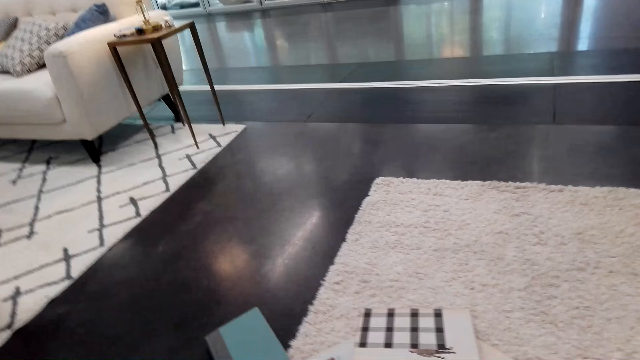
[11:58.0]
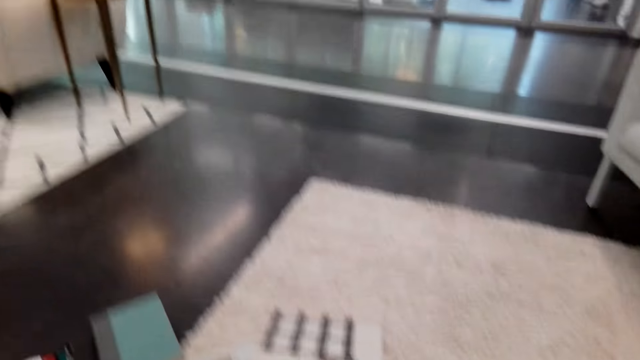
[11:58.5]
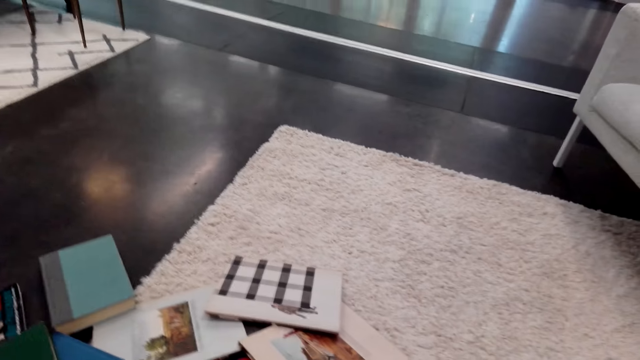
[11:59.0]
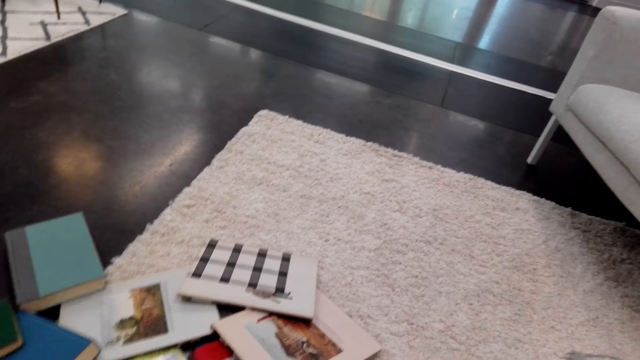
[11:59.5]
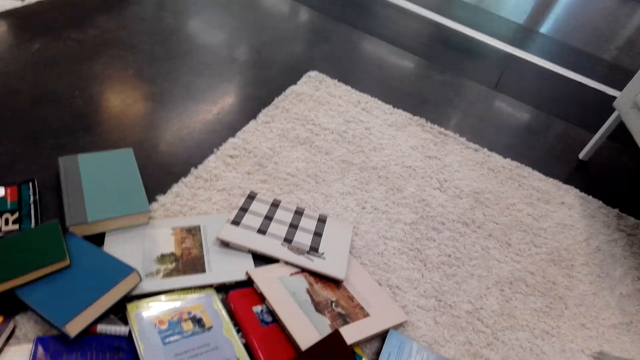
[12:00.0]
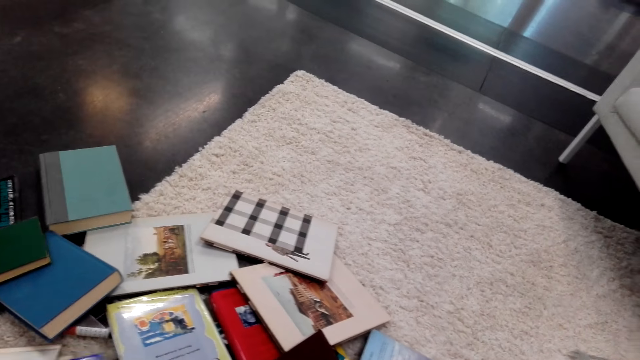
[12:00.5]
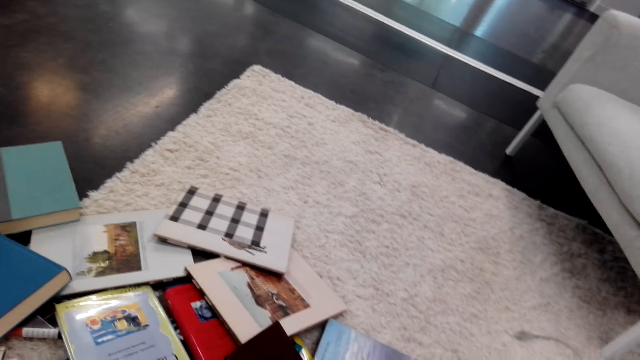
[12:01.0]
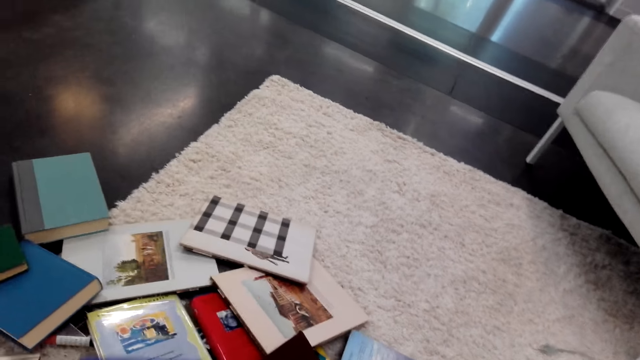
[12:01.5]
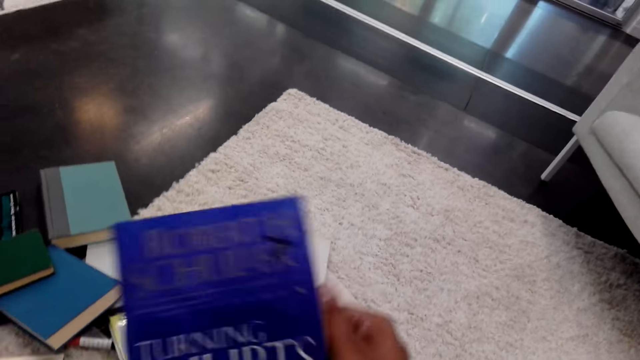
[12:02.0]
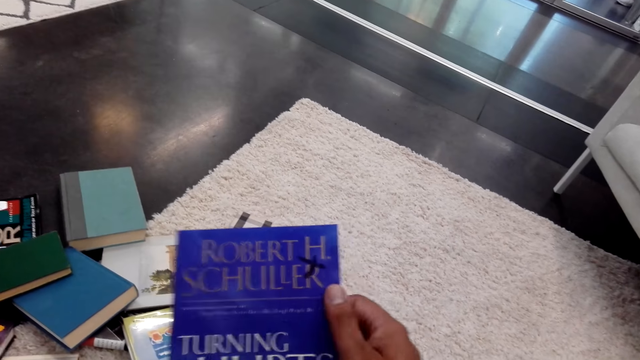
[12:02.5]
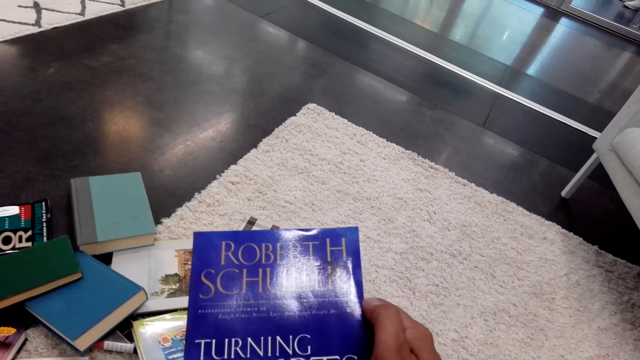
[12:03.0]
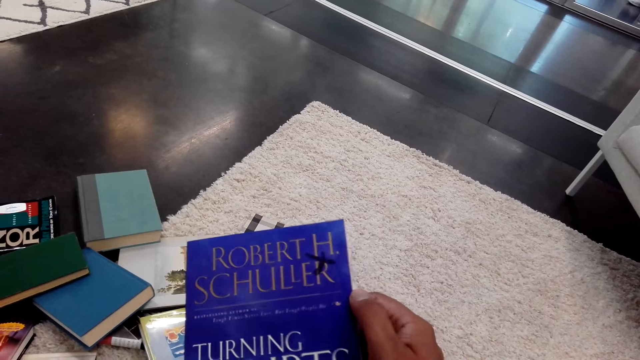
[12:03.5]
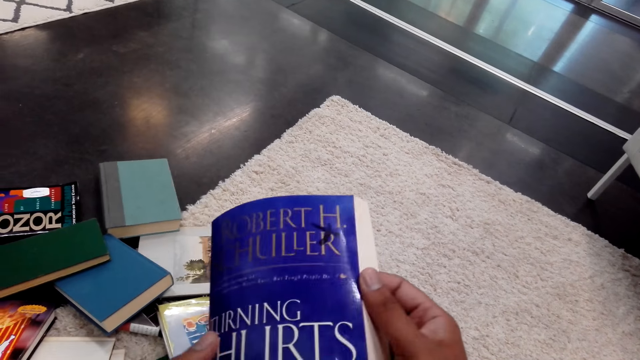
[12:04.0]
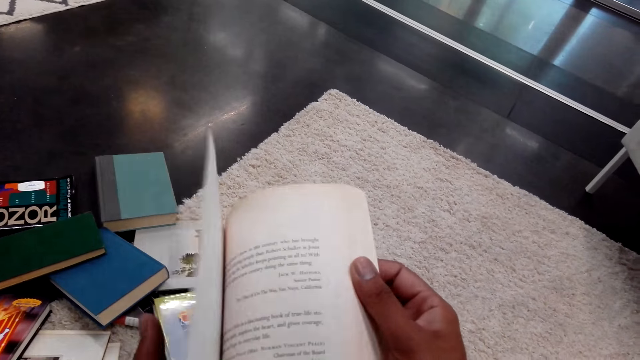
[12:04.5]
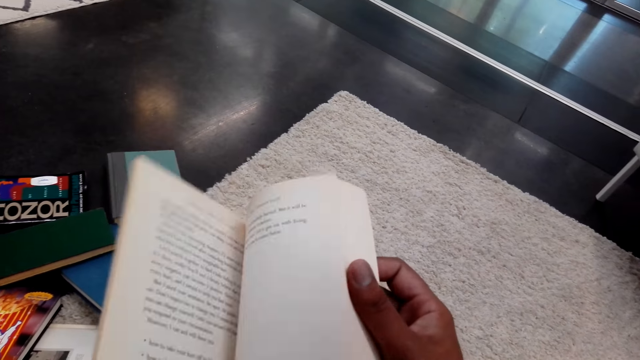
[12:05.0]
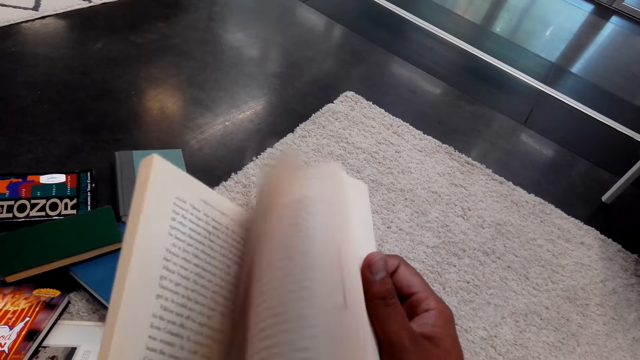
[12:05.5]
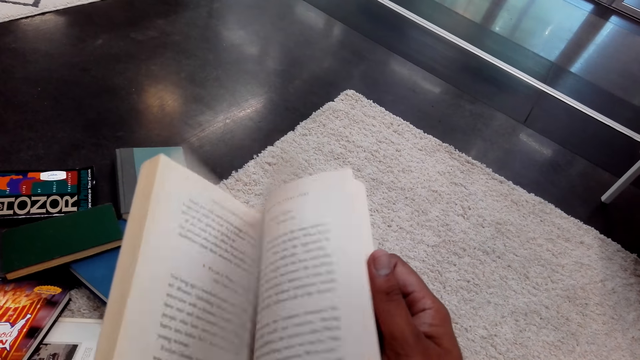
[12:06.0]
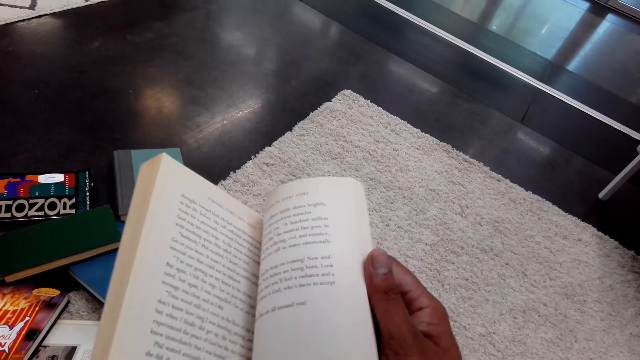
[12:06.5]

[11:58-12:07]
The camera wearer converses with a person. The camera wearer picks a book on the floor. They stare at the book cover page. They open the book pages.

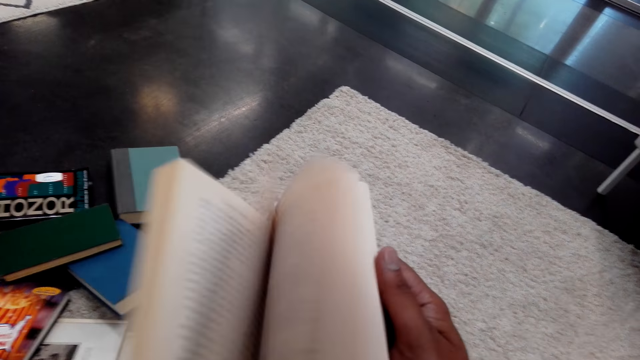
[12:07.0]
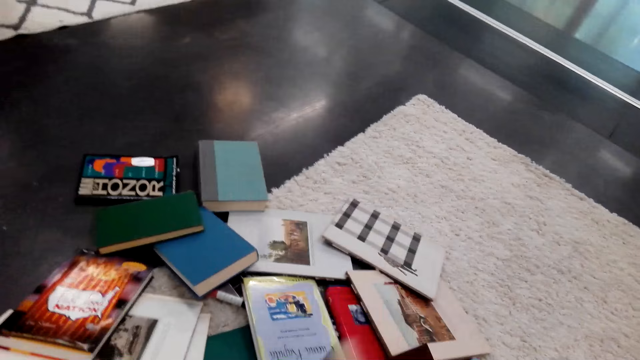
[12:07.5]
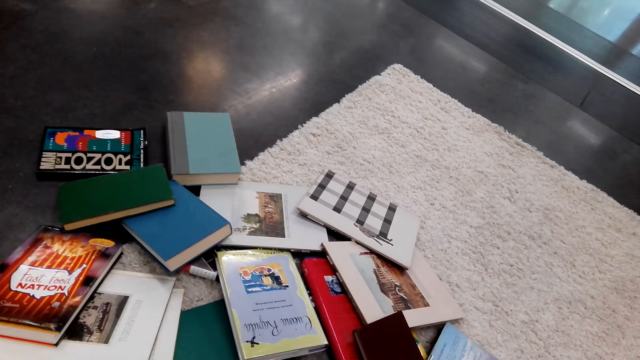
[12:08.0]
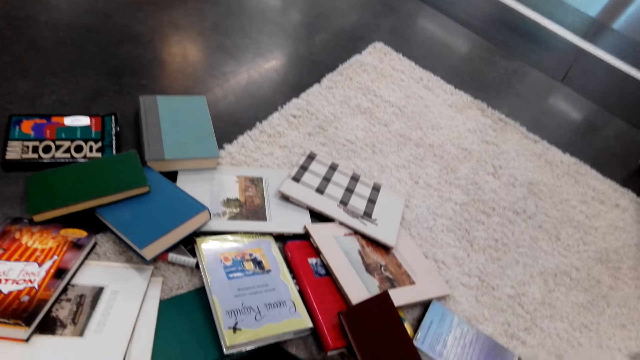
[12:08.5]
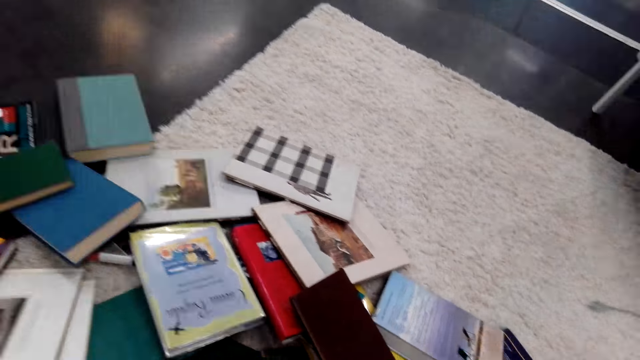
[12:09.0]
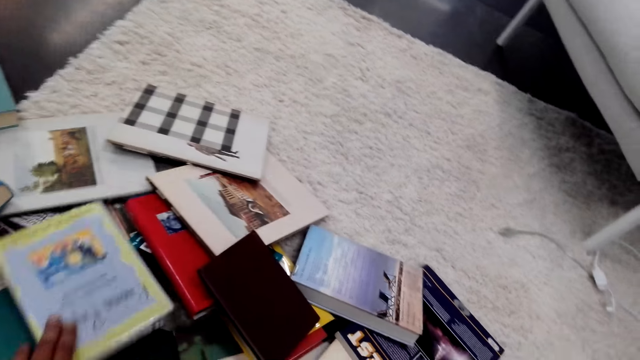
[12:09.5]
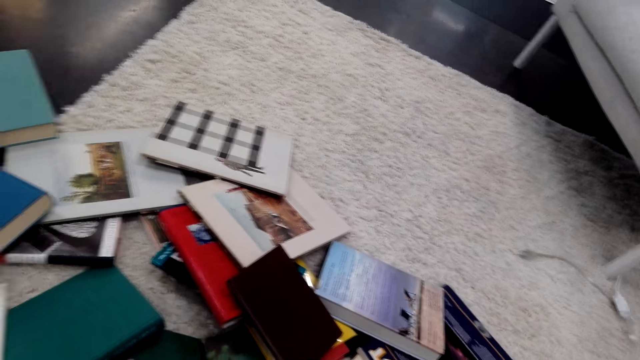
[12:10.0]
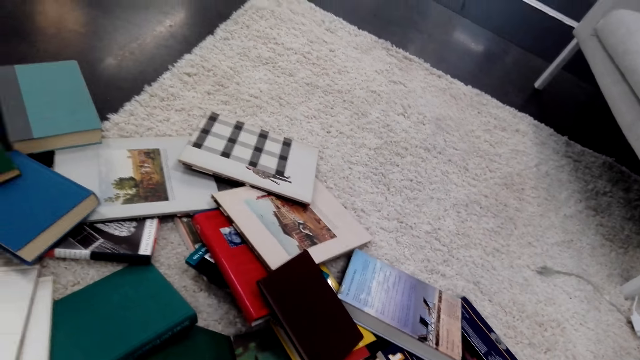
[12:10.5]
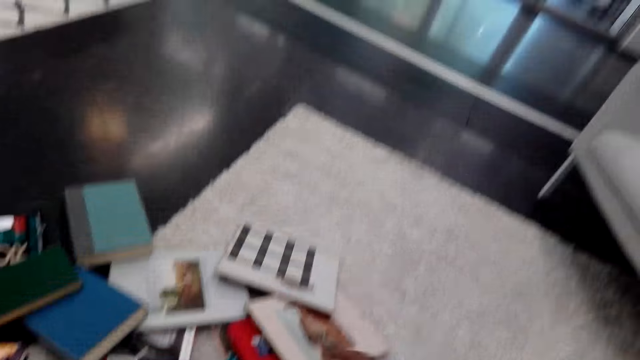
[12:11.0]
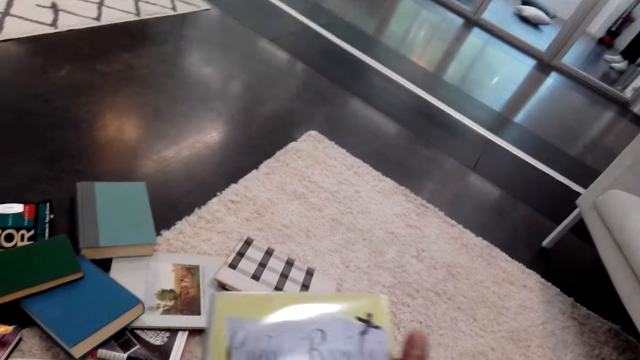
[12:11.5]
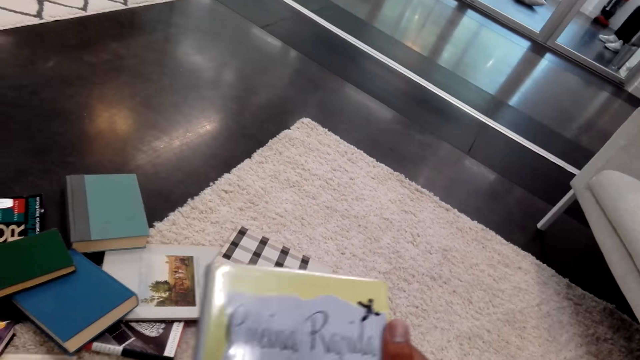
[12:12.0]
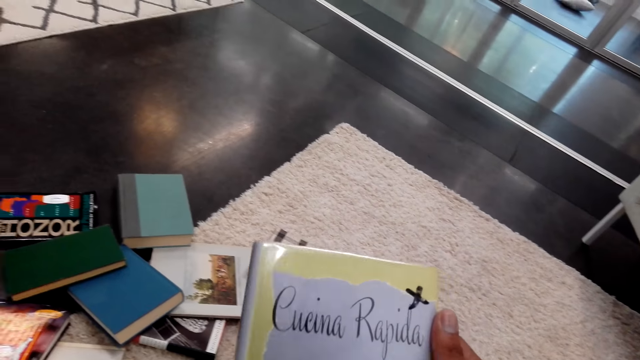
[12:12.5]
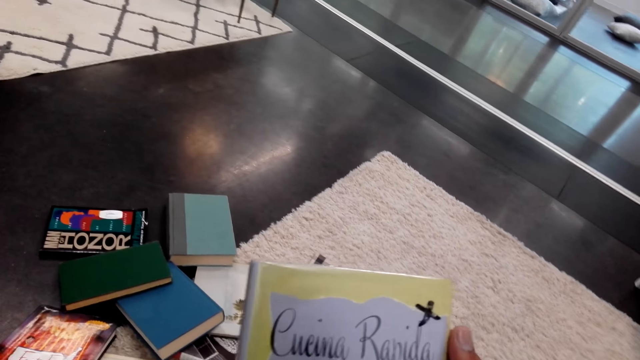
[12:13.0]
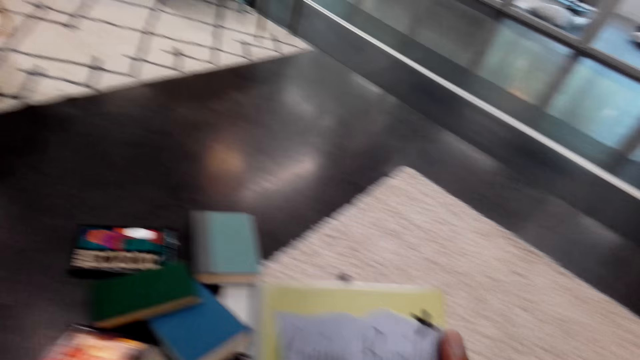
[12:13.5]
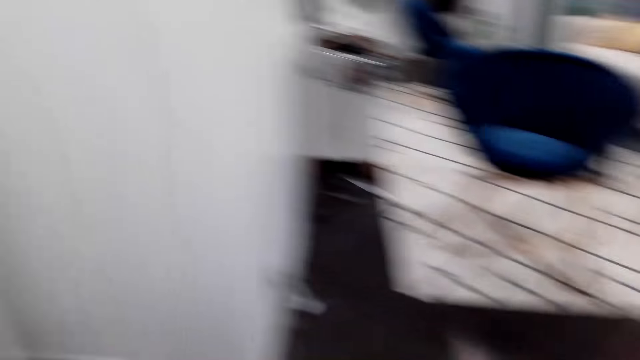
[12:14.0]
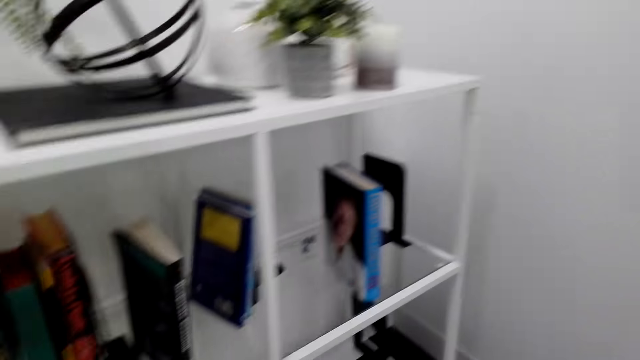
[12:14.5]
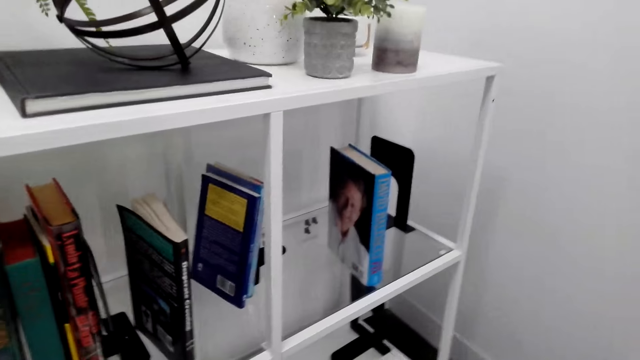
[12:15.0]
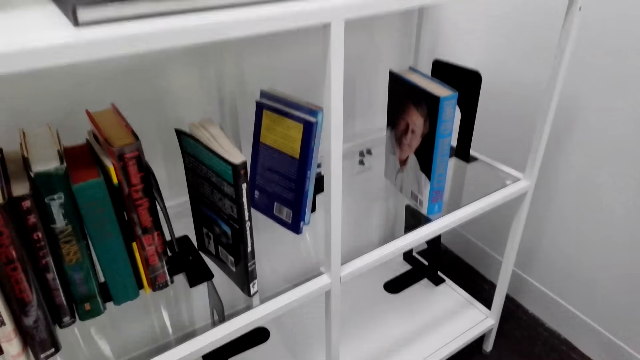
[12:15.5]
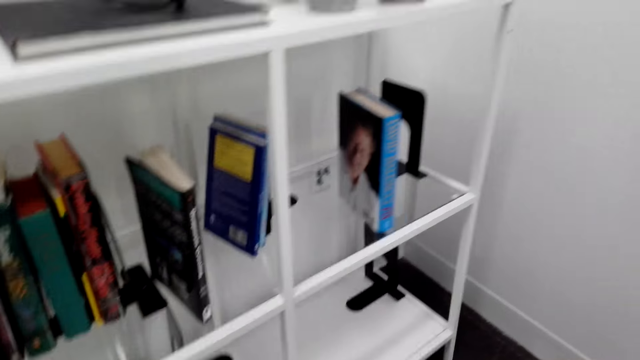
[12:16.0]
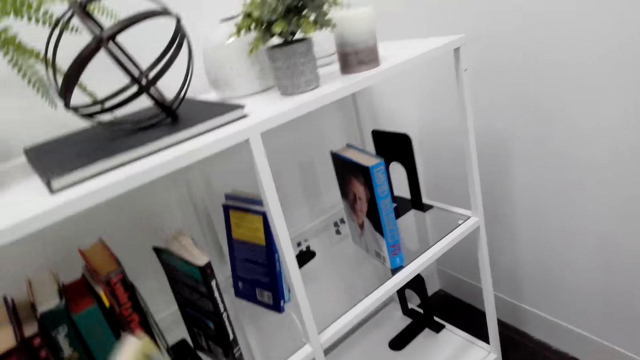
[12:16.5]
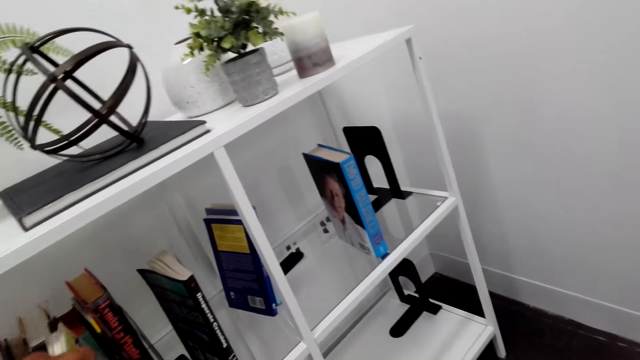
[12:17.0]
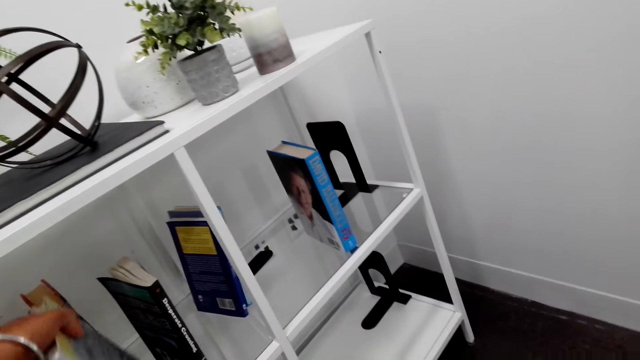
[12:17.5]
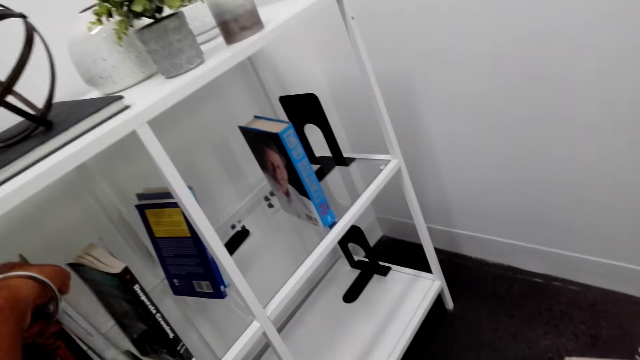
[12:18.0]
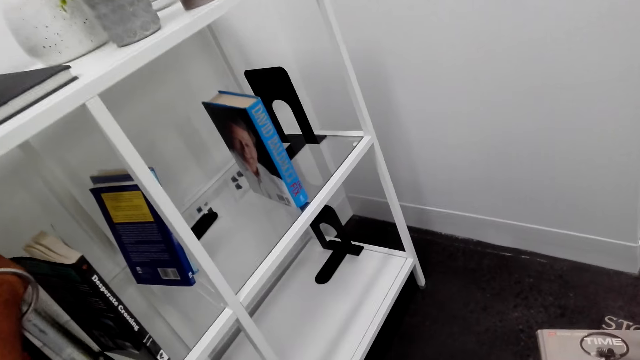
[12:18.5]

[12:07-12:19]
The camera wearer drops the book on the floor. They pick another book on the floor. They stare at the book cover page. They turn with the book to the bookshelf. They put the book on the book shelf.
